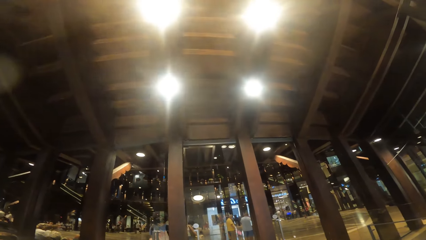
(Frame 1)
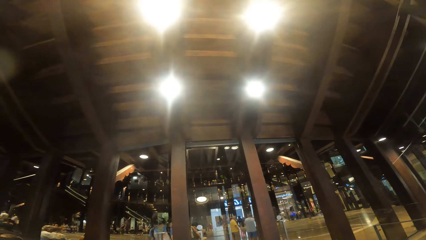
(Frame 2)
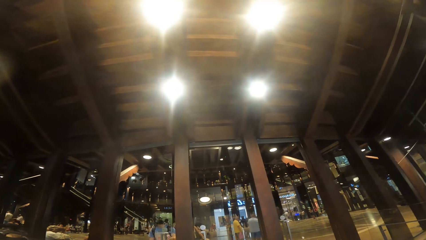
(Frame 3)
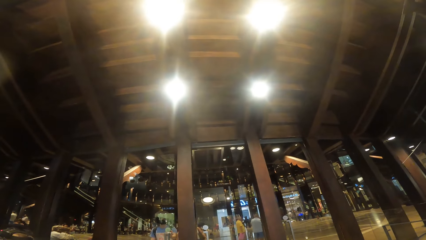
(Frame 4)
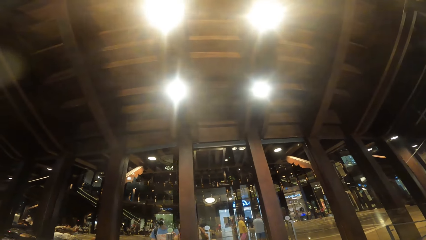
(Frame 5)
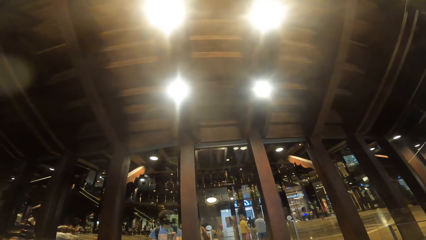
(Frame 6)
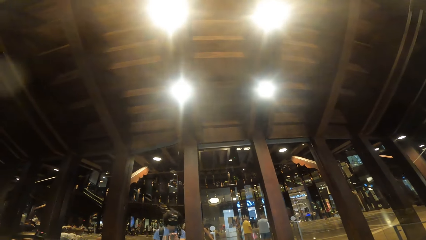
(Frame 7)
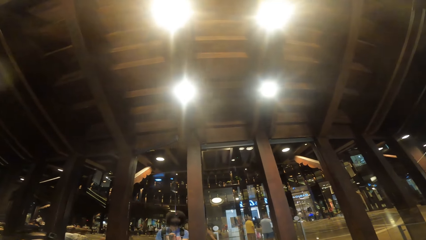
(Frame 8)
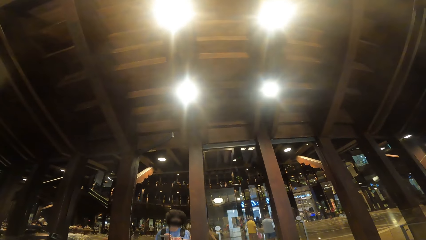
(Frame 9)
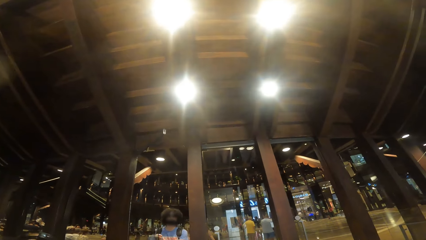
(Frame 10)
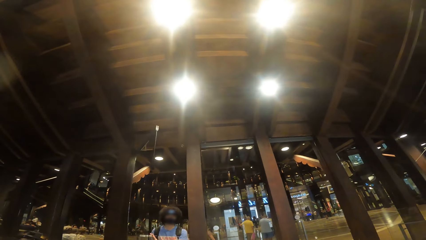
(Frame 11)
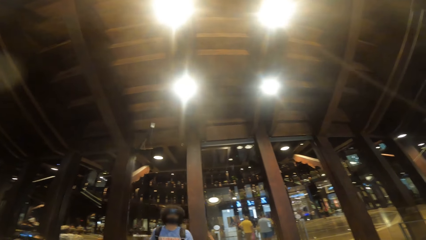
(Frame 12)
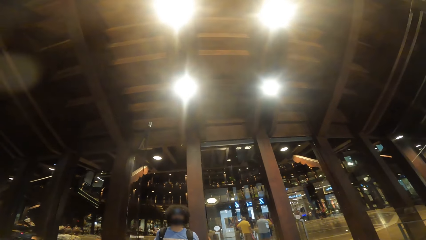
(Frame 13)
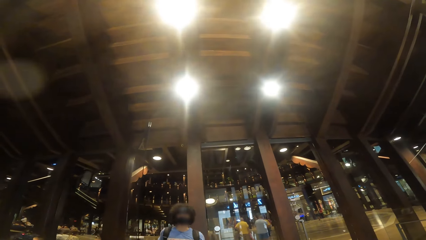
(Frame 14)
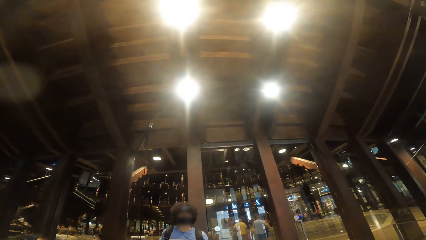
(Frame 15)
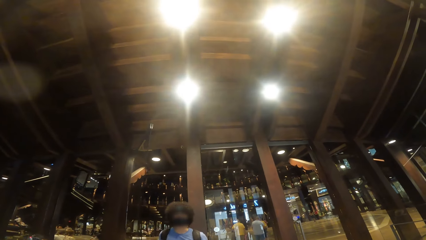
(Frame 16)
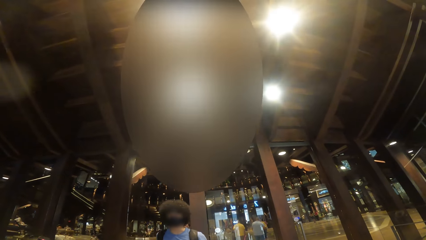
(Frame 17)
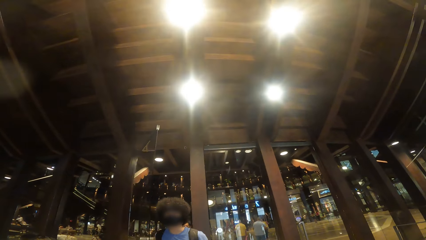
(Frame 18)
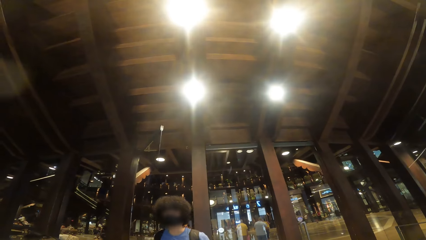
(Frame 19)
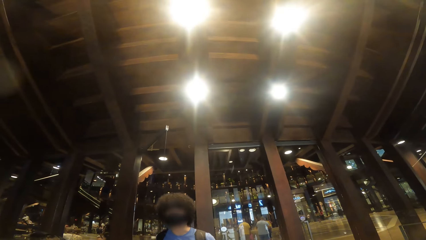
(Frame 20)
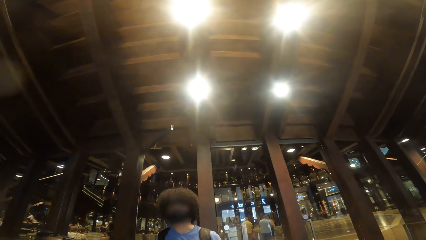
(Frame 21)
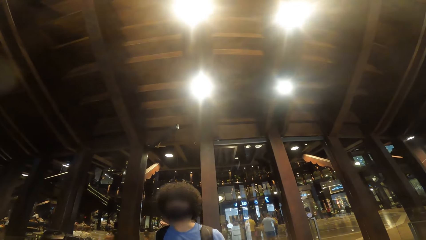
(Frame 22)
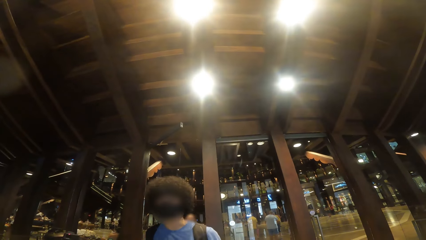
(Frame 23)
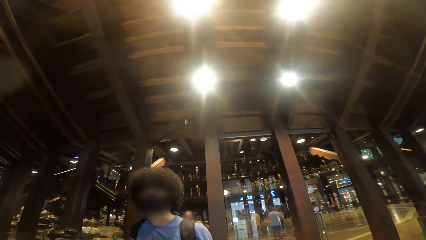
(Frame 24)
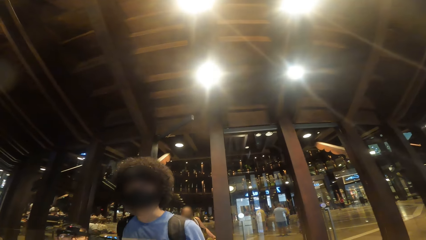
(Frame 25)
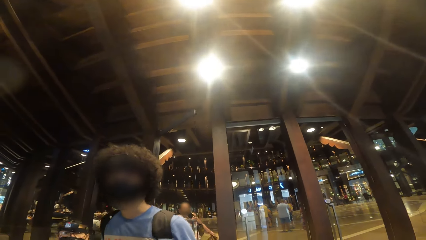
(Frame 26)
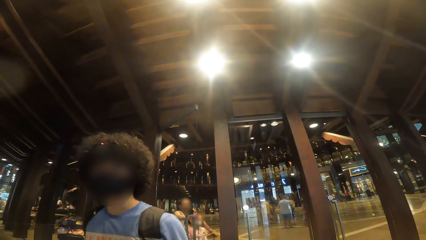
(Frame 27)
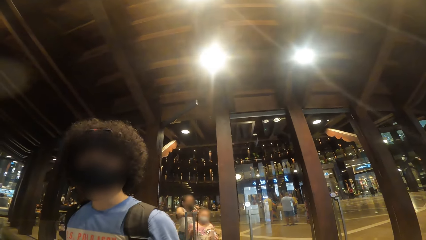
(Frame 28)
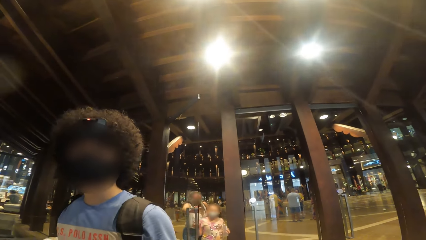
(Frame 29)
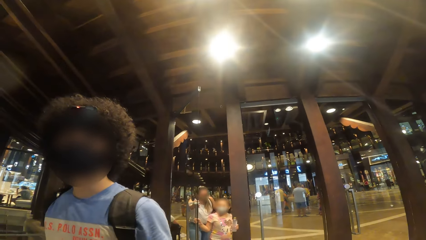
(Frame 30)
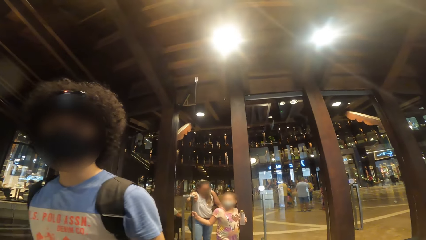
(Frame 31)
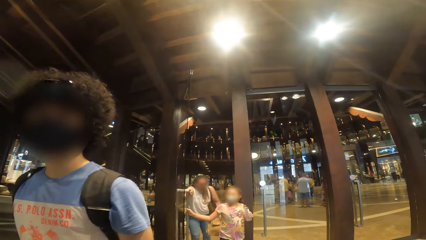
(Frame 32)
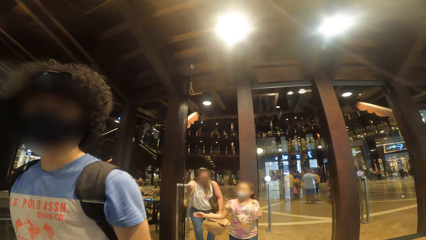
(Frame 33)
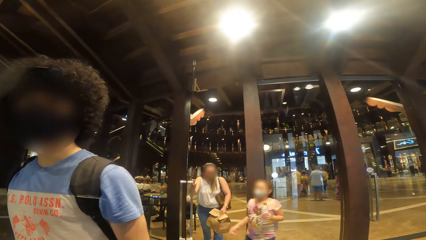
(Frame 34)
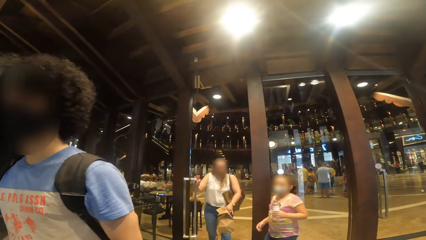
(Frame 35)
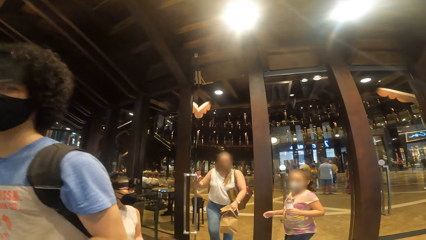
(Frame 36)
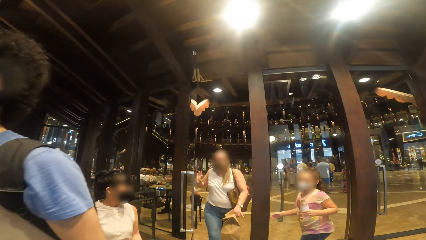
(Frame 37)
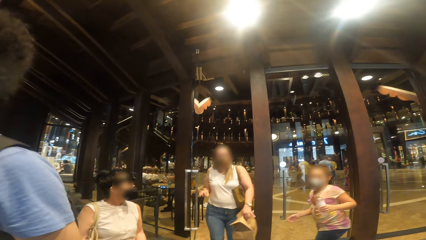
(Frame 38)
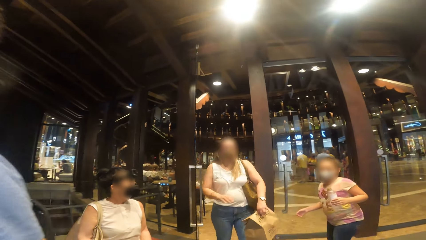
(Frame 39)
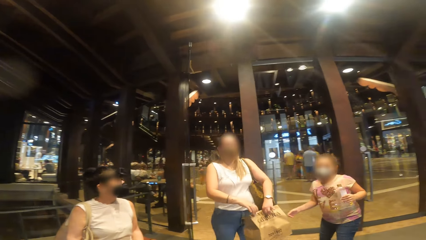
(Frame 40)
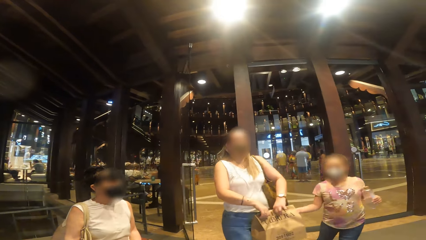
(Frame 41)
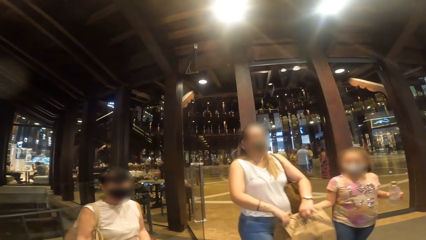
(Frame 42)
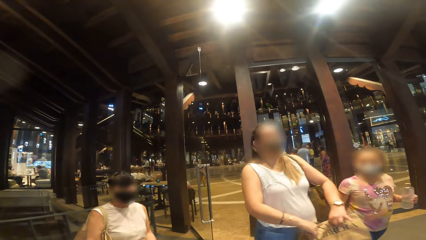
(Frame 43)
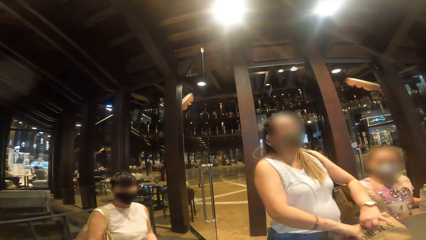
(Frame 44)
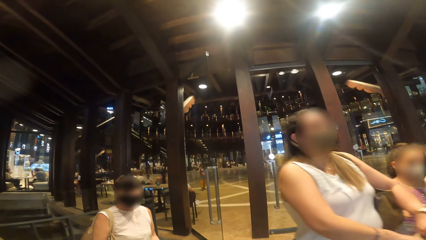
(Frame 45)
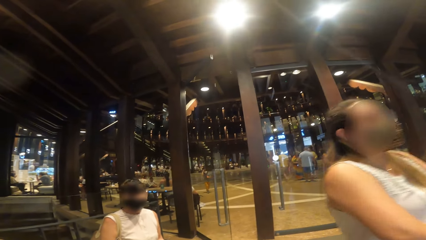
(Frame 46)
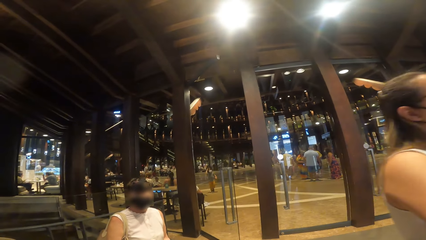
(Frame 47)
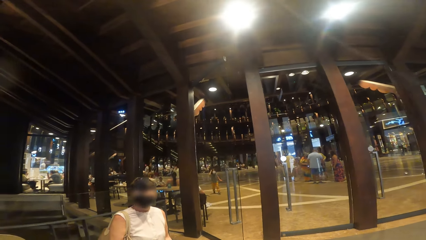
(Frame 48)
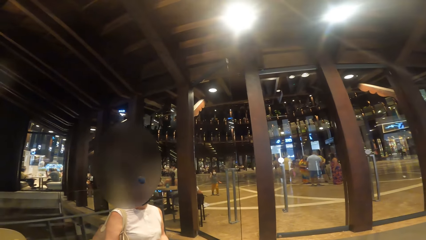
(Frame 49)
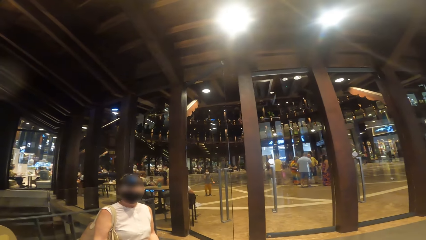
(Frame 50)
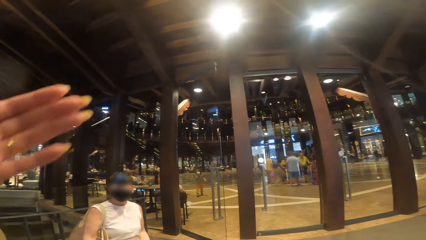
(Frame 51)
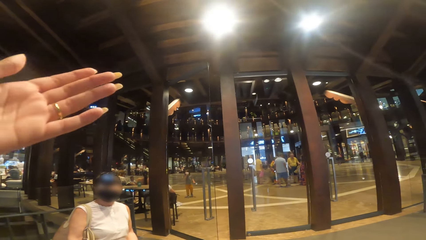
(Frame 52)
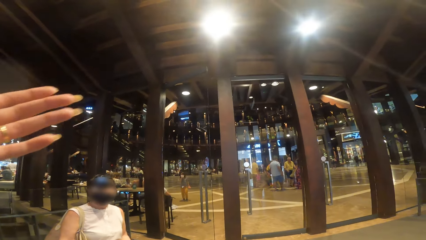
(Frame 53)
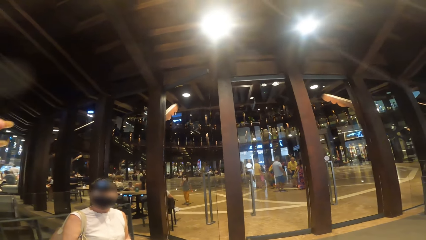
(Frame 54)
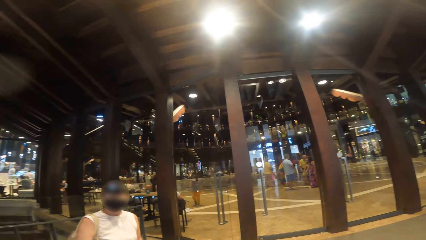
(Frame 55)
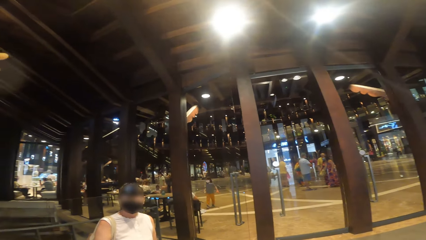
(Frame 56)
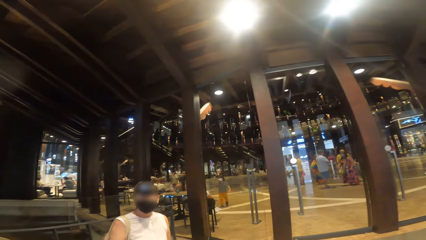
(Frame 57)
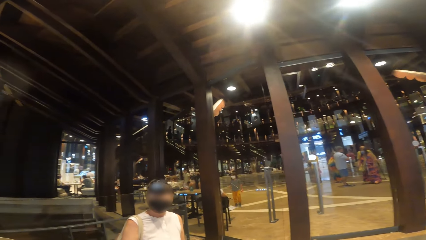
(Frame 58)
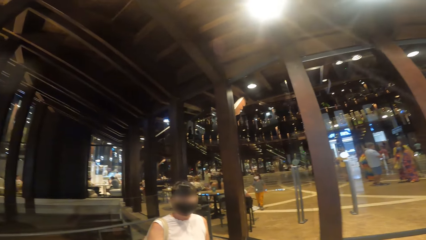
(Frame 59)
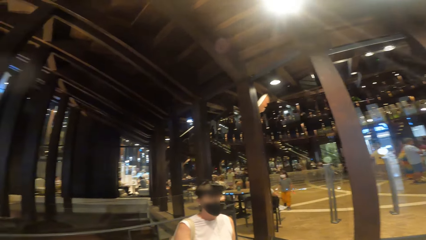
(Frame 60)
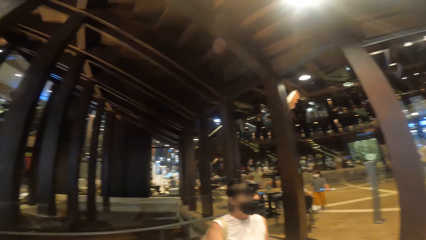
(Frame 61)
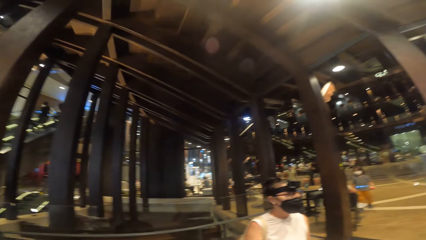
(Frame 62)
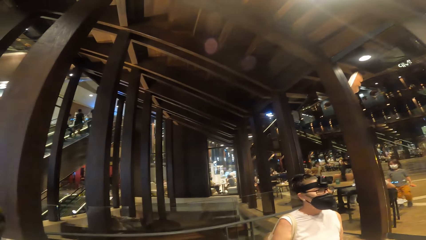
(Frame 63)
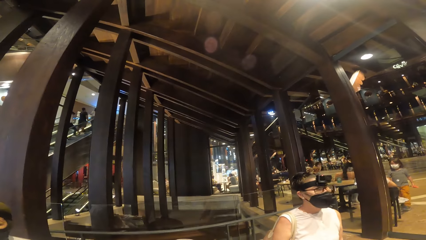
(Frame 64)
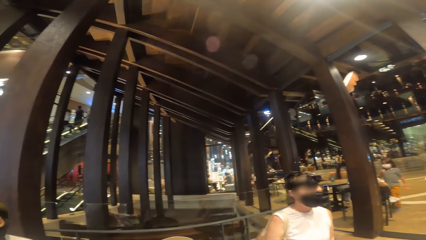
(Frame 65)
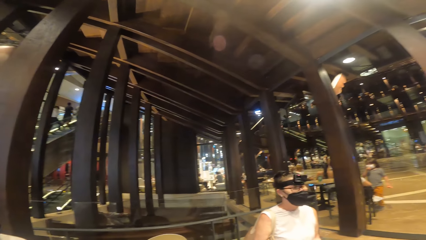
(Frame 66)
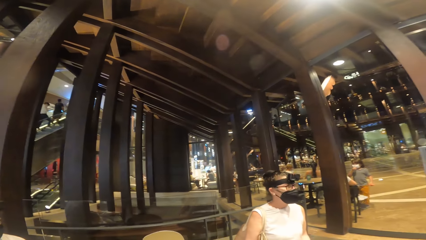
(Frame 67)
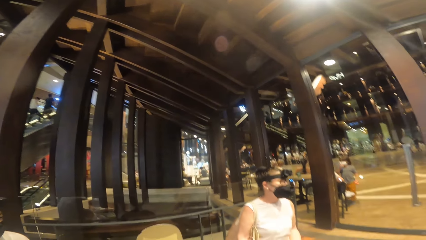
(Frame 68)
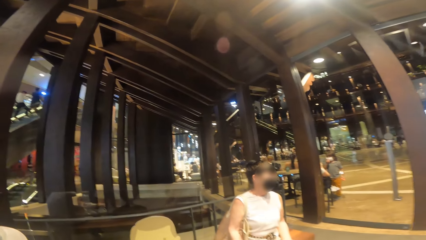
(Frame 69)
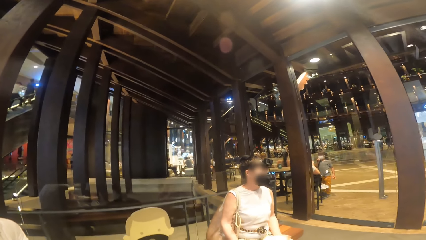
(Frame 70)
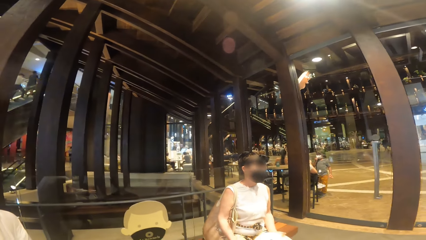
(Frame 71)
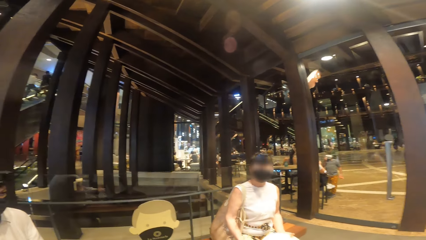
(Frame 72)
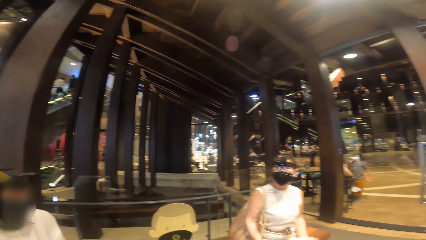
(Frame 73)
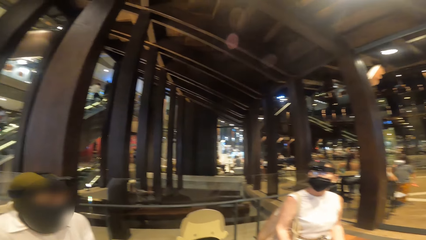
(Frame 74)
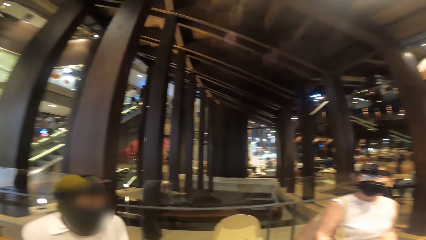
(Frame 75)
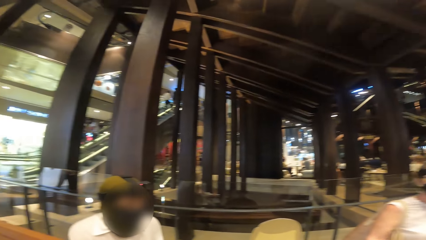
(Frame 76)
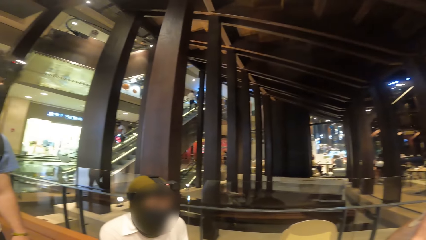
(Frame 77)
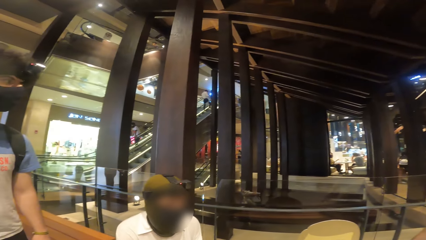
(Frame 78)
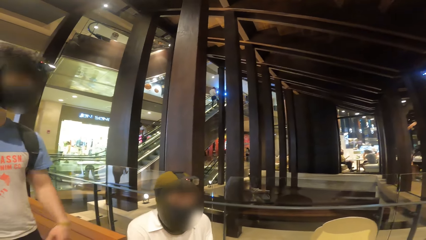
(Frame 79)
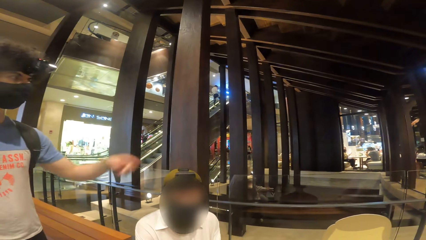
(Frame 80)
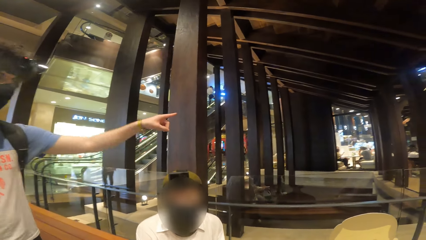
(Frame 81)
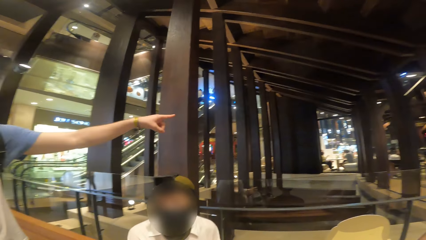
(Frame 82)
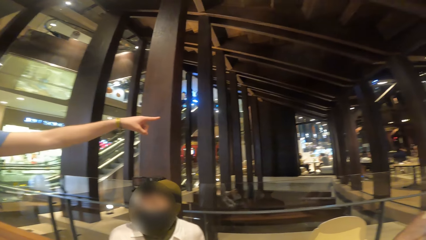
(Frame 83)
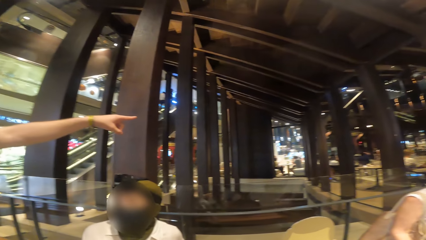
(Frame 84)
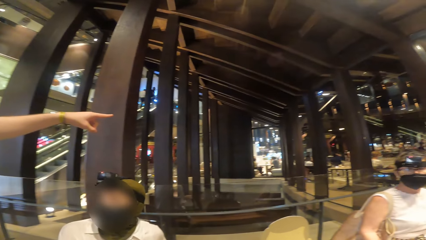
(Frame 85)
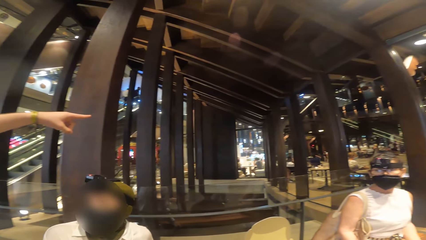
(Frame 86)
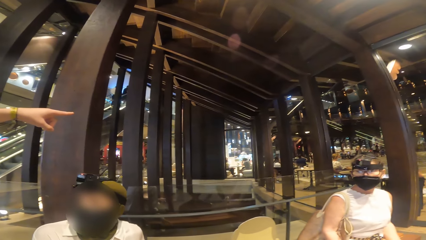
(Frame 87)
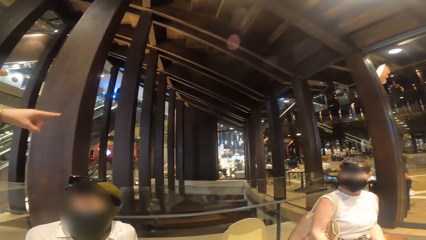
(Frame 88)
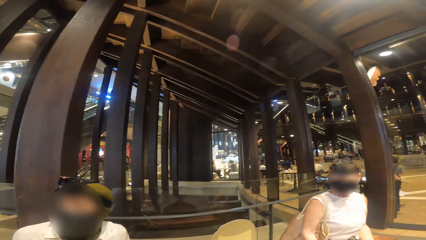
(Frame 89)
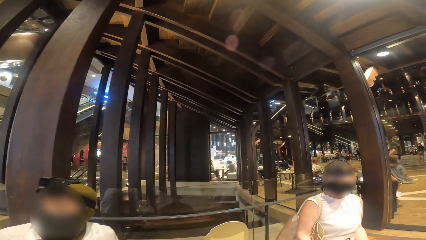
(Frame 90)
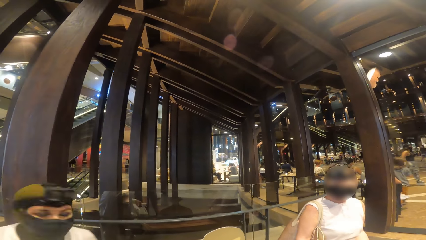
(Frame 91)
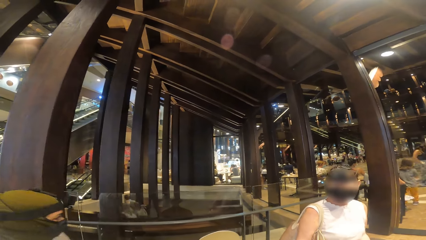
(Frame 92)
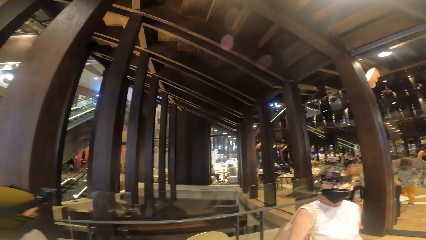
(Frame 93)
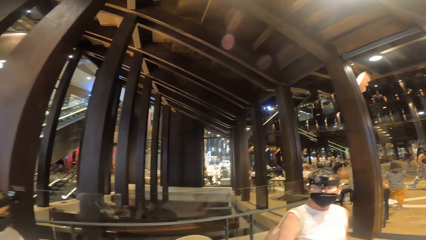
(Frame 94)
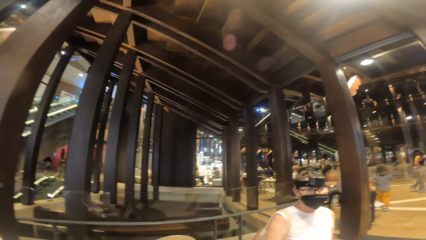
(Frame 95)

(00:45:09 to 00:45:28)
A man opens the door with both hands. The camera wearer interacts with the man, a woman and another woman. They interact with another man. A man points a finger.
